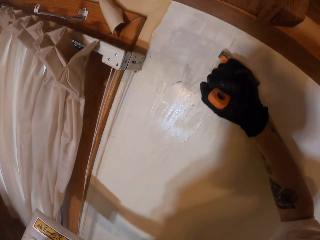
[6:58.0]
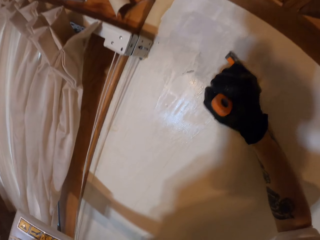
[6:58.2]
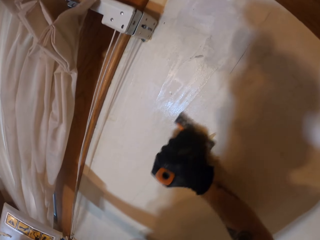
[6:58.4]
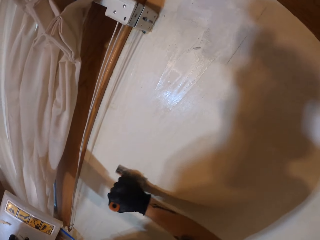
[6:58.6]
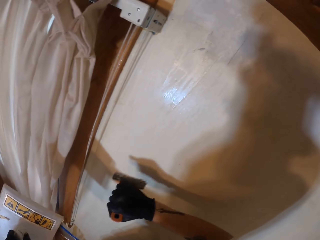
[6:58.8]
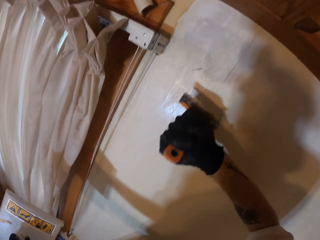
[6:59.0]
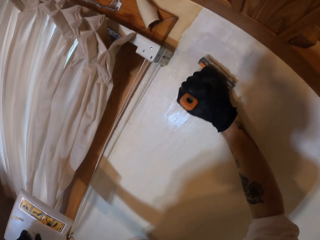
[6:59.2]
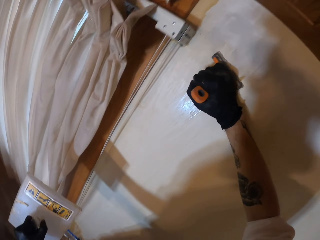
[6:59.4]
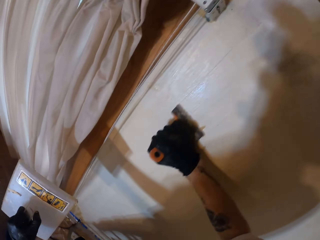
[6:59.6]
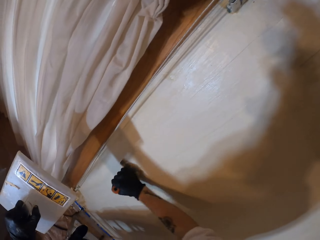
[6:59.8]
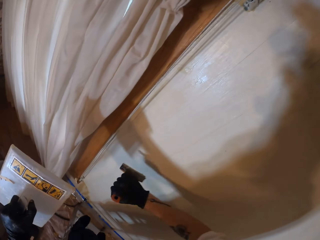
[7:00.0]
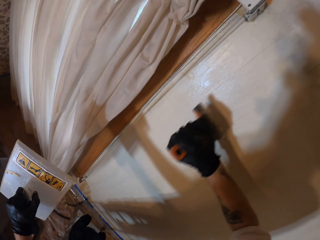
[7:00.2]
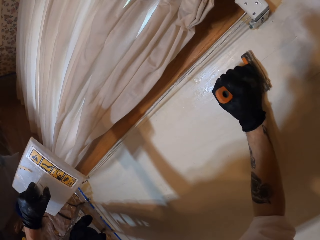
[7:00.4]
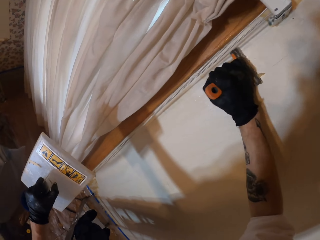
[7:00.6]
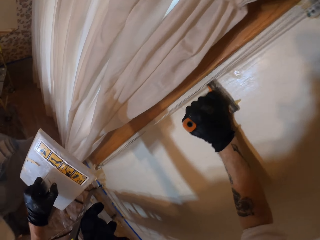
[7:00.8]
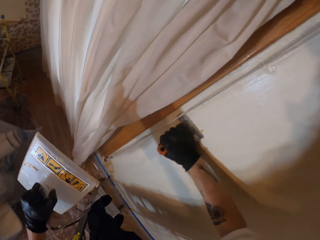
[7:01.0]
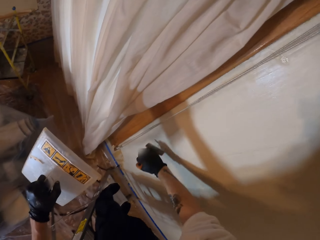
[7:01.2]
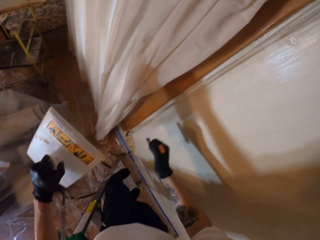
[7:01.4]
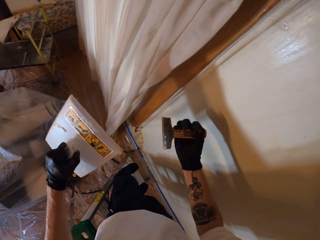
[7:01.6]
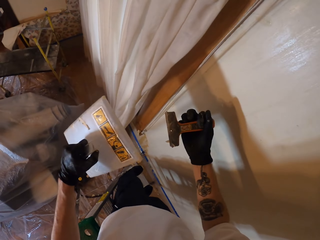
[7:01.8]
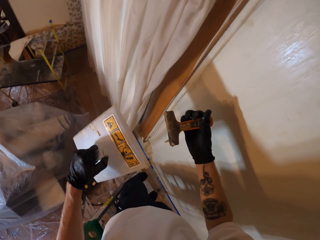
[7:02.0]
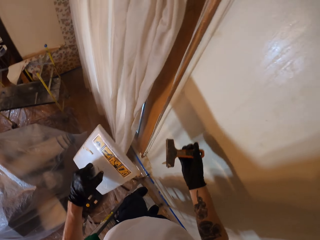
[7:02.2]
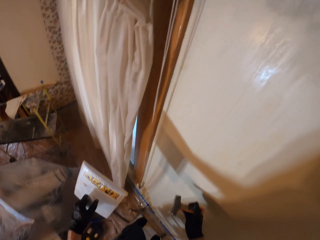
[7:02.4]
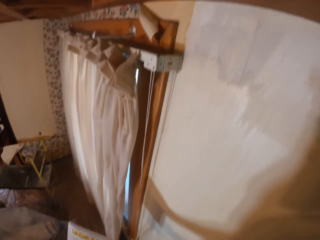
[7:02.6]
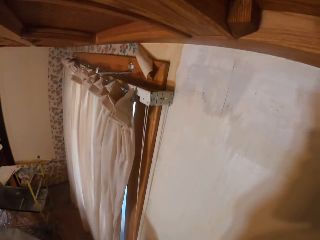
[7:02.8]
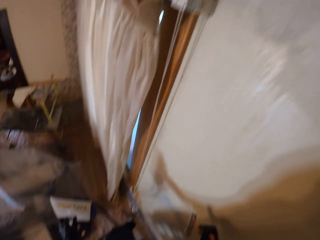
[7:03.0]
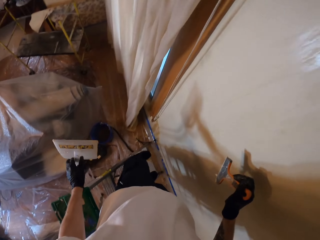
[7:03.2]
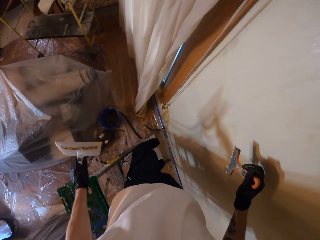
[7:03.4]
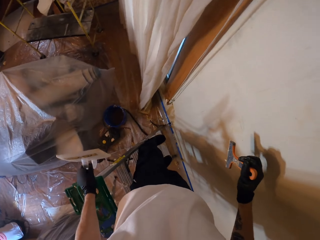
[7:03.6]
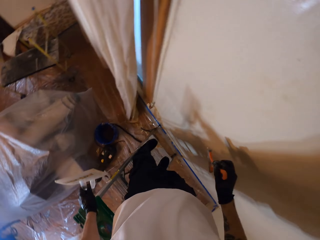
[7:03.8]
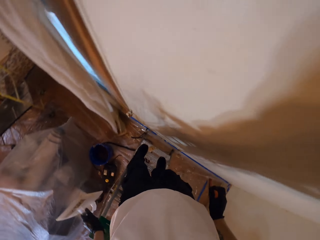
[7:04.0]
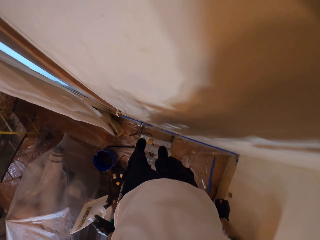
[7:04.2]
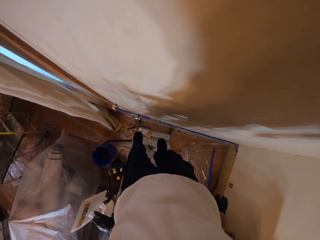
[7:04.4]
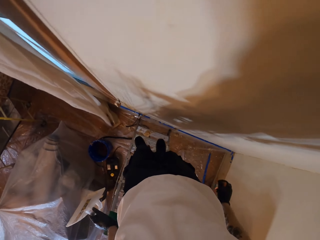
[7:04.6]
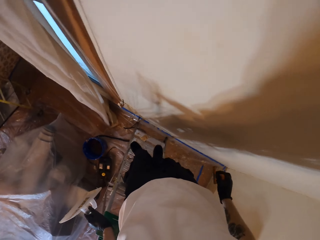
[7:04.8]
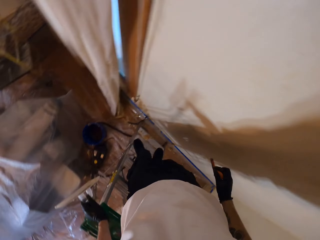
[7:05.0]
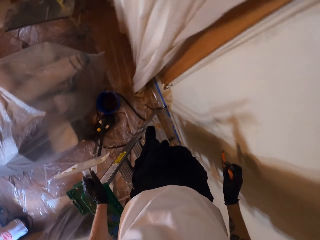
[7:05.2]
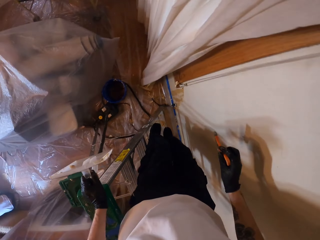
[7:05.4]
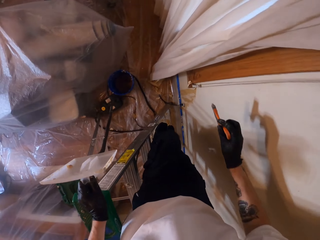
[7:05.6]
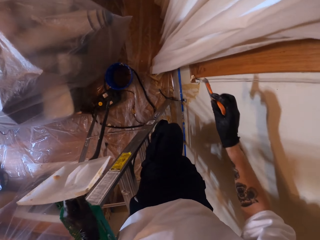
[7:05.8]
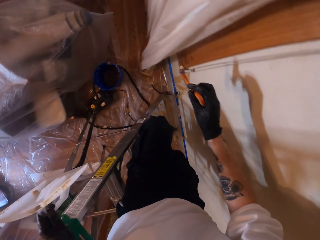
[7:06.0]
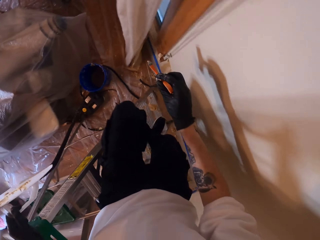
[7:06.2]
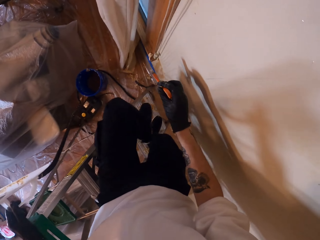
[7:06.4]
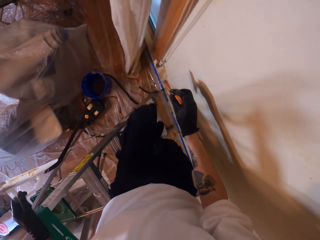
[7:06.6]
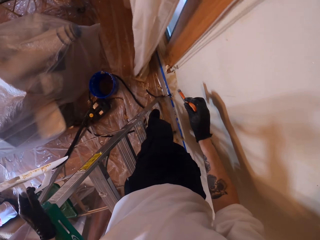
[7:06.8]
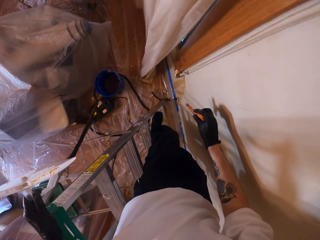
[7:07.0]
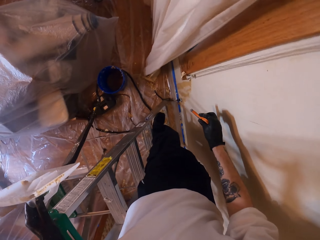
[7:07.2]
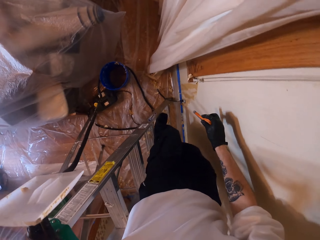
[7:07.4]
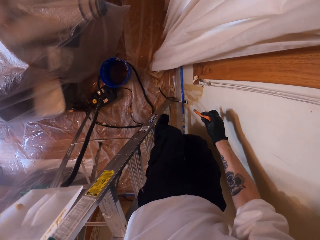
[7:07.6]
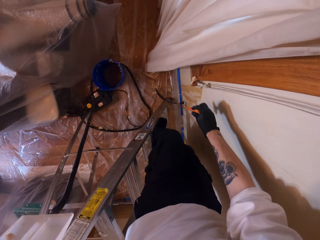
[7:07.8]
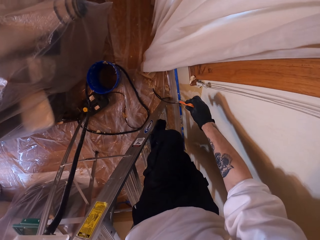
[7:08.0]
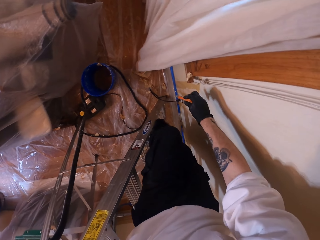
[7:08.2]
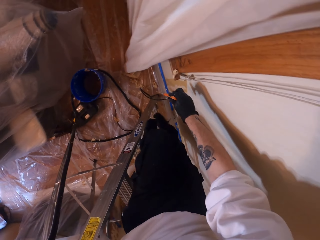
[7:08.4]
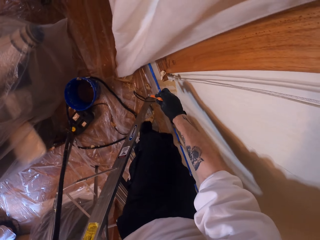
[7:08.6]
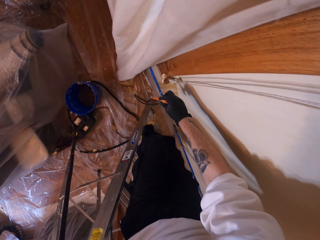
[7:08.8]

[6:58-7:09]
The camera wearer removes paint from the scraper with the plastic float. They lift the right hand and remove paint from the wall with the scraper. They lift both hands and look around. They look down. They get off the ladder. They lower the left leg on the ladder.

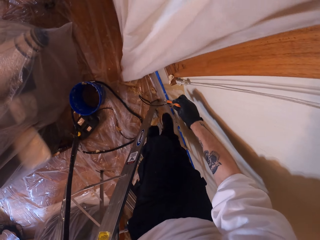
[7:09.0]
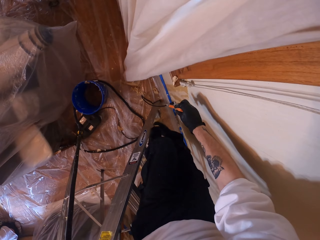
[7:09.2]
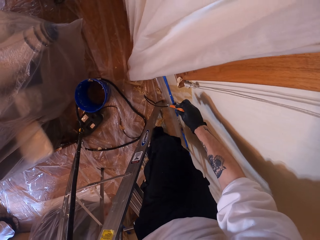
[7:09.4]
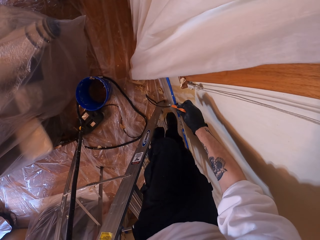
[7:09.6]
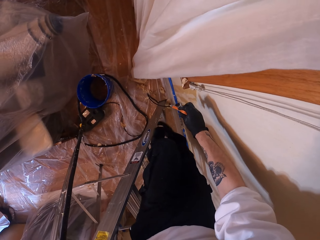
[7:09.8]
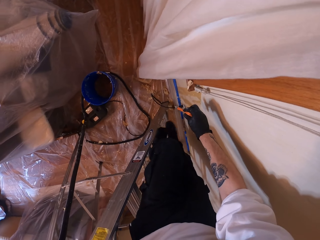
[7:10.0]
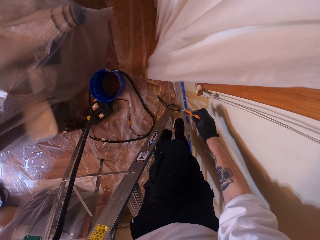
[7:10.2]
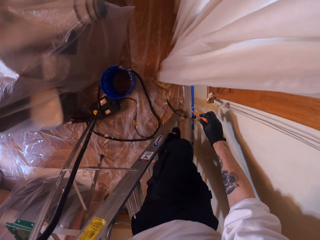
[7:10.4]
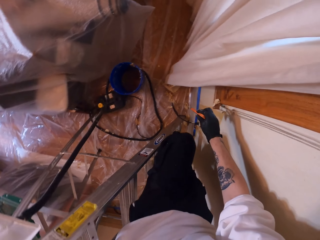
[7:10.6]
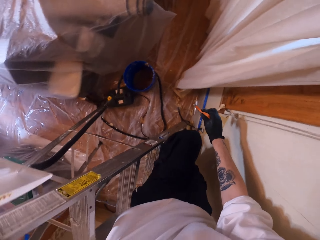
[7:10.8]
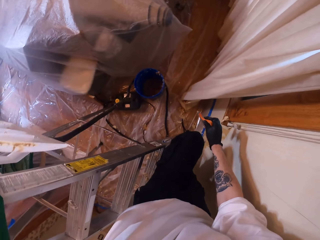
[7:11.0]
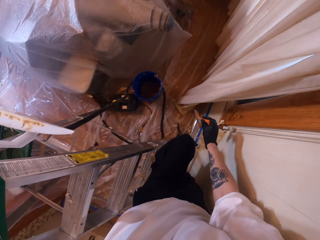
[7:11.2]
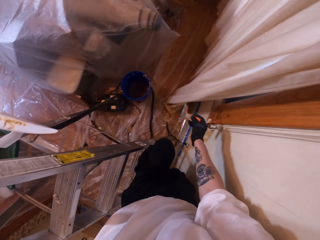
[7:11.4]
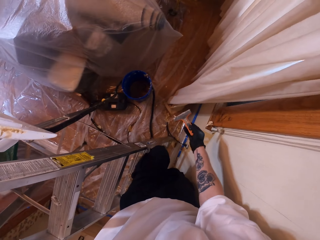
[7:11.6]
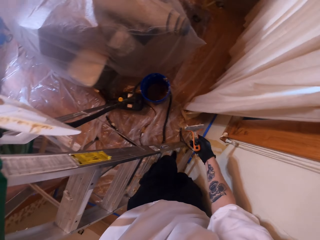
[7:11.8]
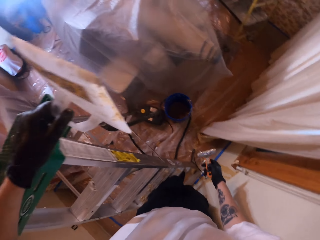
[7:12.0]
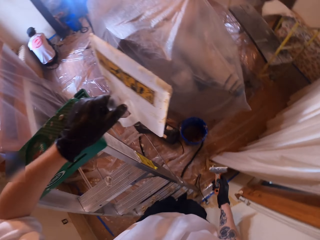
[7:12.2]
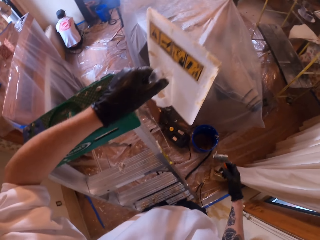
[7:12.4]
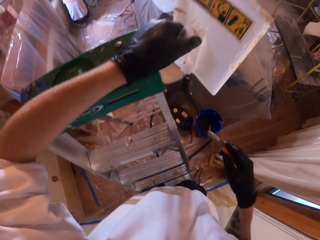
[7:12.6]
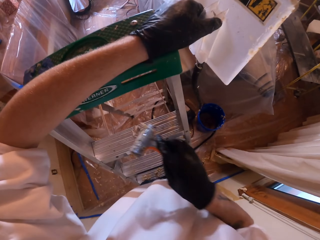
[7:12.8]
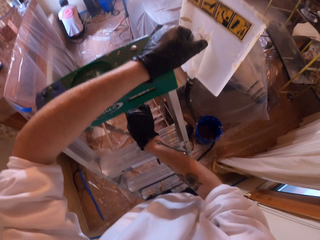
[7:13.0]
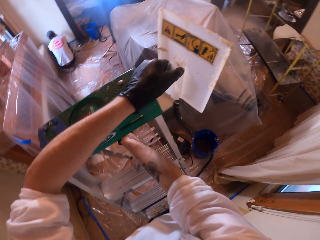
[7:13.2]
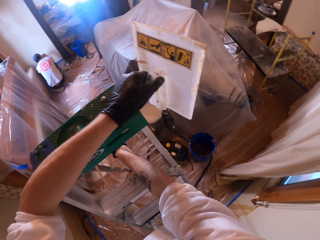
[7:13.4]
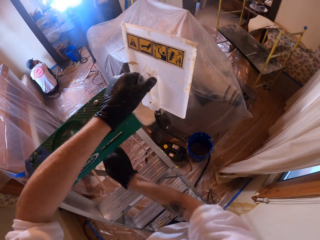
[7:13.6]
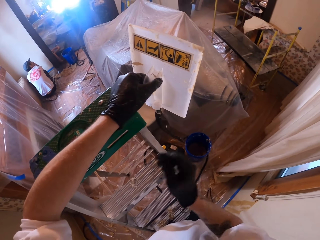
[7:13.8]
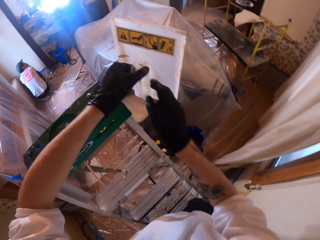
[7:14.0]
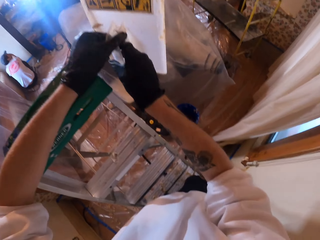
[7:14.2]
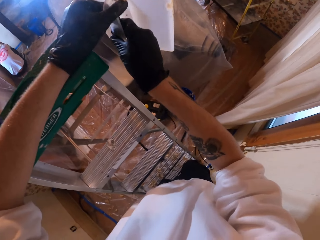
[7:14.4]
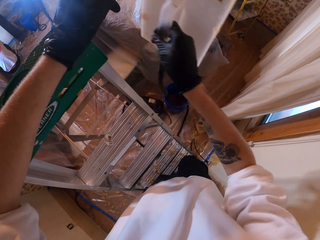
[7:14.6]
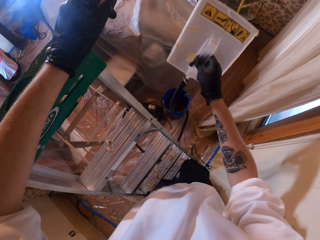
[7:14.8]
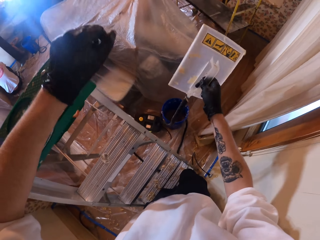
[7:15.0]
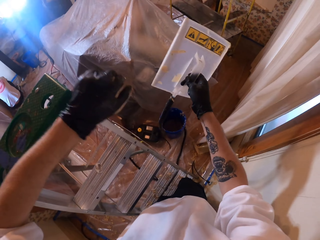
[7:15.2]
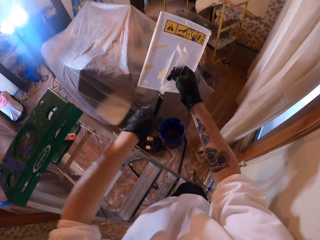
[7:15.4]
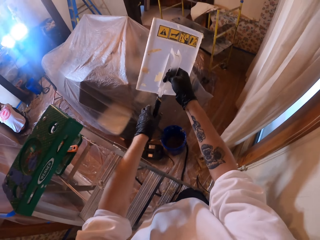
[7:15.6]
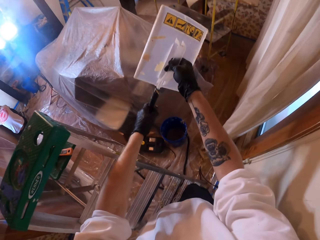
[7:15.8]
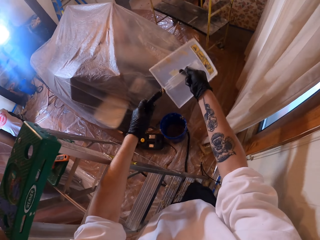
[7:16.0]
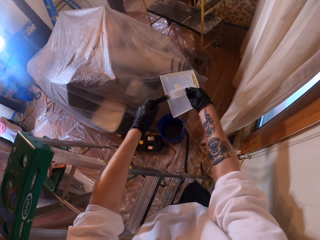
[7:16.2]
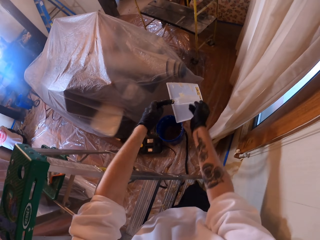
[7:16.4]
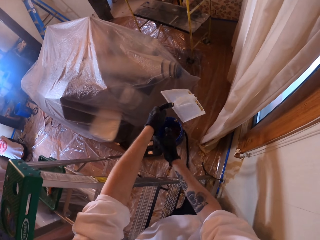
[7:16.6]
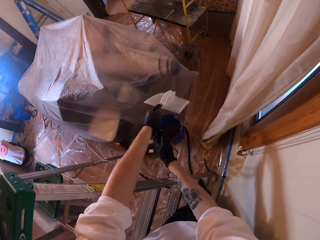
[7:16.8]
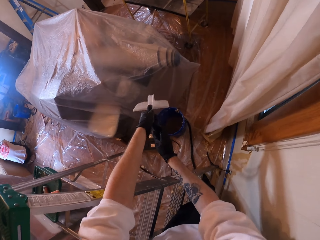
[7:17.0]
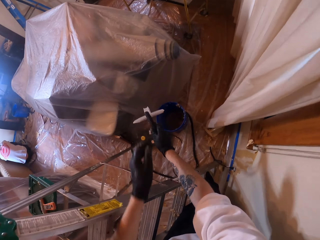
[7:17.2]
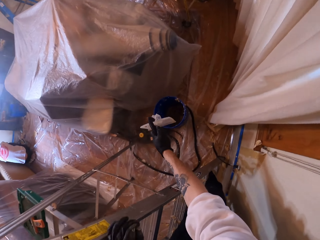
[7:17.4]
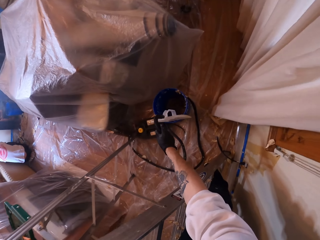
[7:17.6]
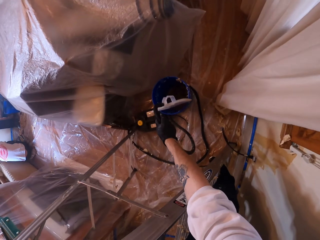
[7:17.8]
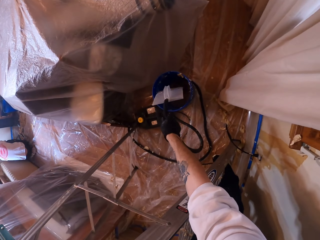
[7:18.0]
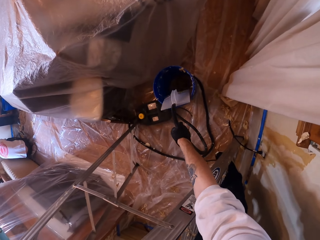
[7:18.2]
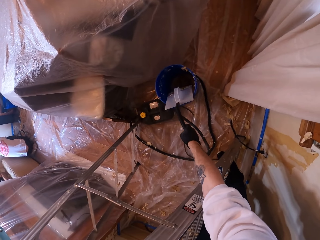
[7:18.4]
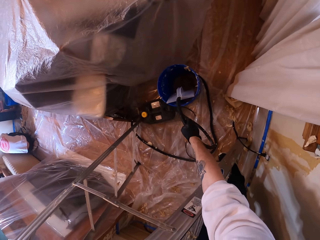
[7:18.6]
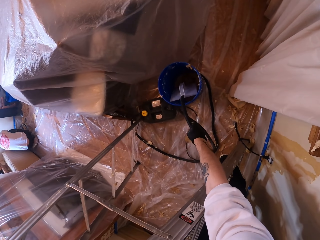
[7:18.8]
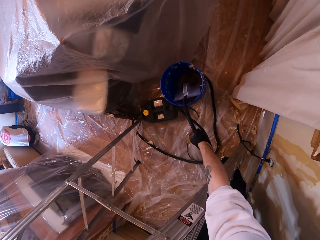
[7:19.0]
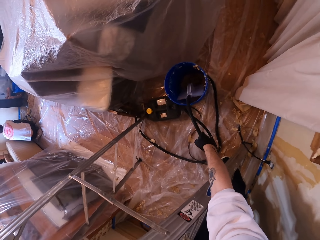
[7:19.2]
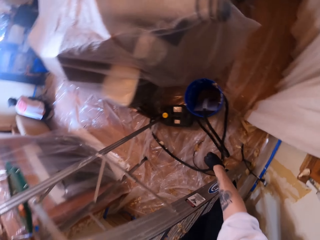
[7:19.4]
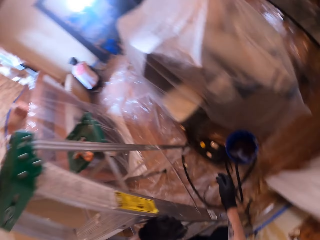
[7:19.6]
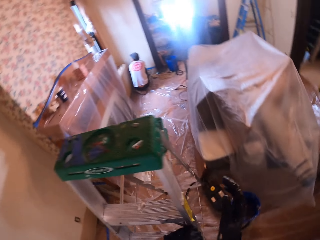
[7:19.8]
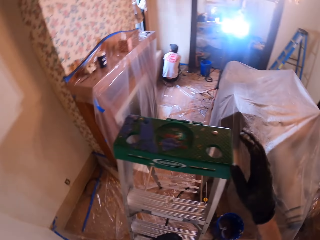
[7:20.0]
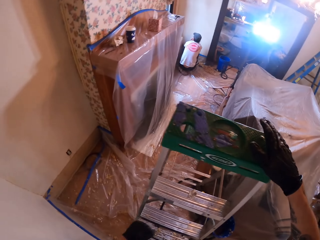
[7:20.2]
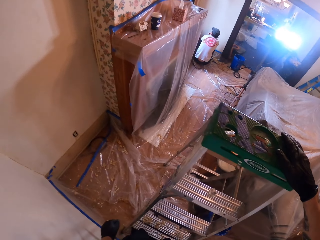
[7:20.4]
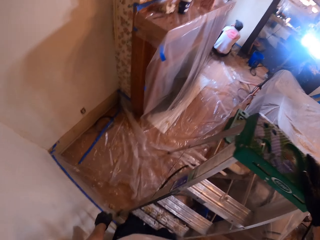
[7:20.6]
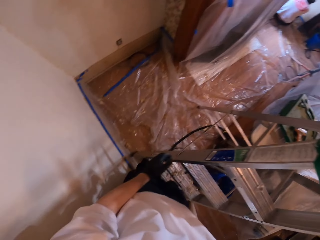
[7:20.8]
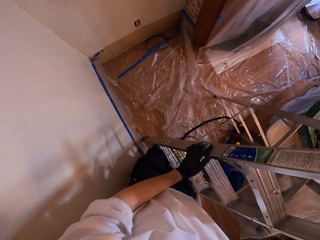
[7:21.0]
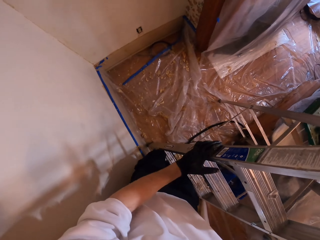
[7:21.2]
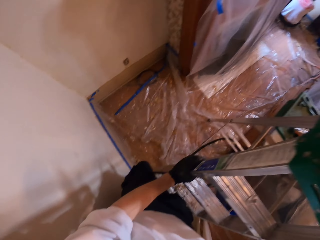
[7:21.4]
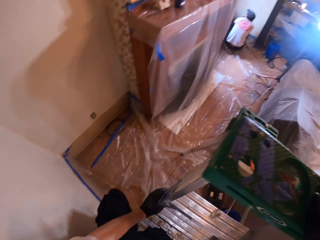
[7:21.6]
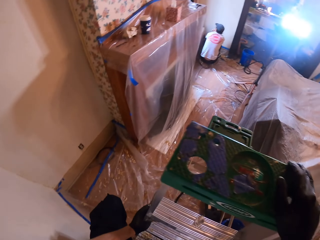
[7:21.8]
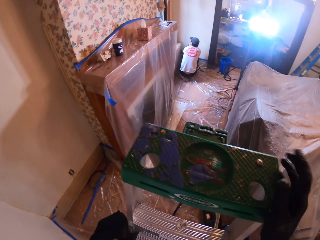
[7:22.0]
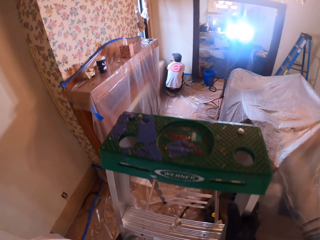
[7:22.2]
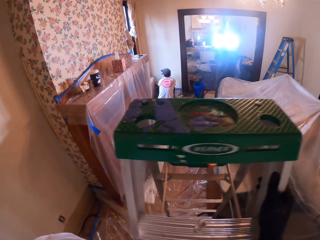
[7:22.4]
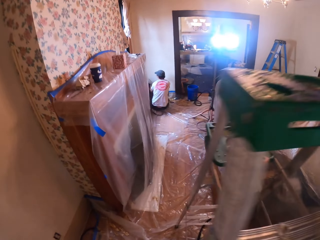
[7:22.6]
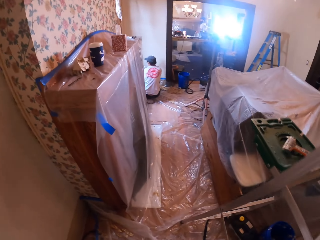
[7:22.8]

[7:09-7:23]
The camera wearer moves the waste wallpapers on the floor with the right leg. He rubs his leg on the ladder. He steps down on the floor. He gets off the ladder. He lifts the right hand. He places the scraper on the ladder. He lifts the right hand. He holds the wallpaper steamer with the right hand. He transfers the plastic float to the right hand and pushes down the plastic float. He holds the wallpaper steamer cable with the left hand. He transfers the plastic float to the right hand. He places the wallpaper steamer in a bucket. He looks around, holds on to the ladder, looks around.
